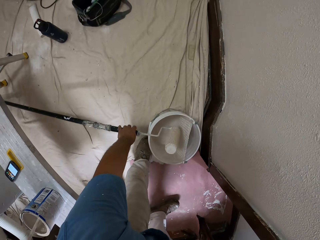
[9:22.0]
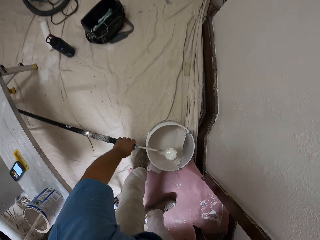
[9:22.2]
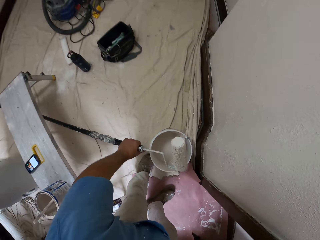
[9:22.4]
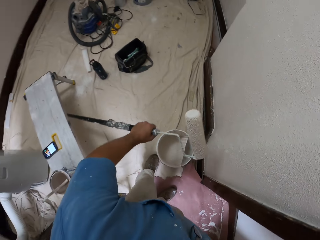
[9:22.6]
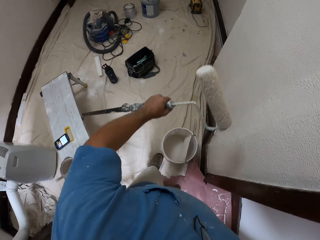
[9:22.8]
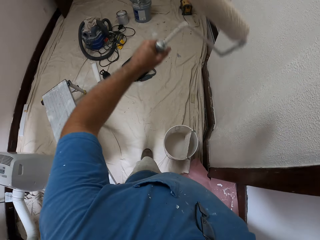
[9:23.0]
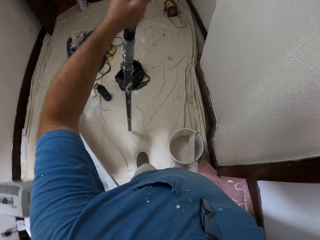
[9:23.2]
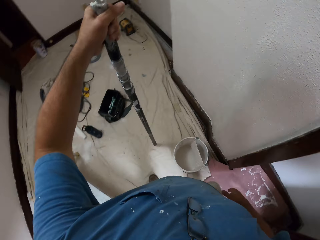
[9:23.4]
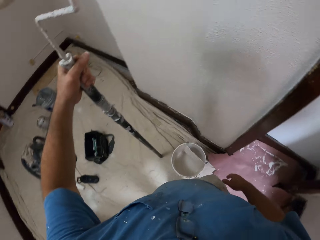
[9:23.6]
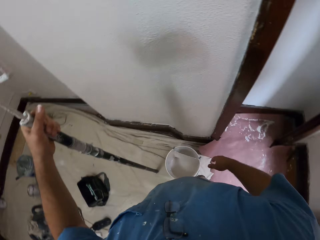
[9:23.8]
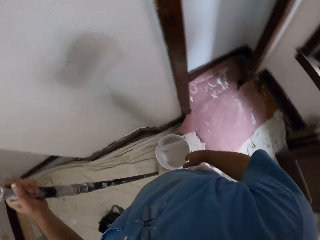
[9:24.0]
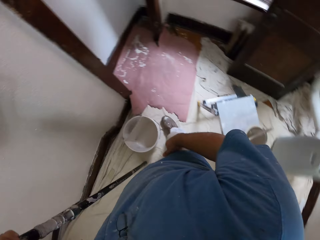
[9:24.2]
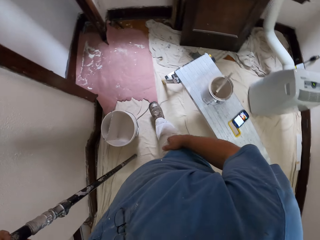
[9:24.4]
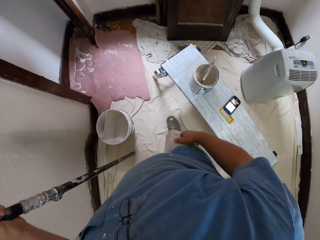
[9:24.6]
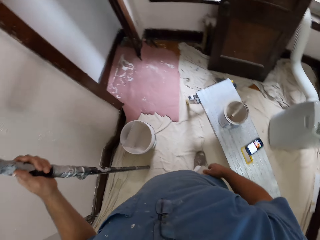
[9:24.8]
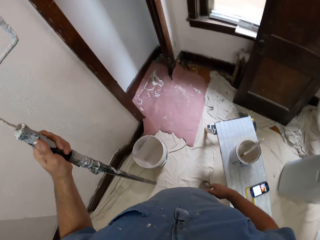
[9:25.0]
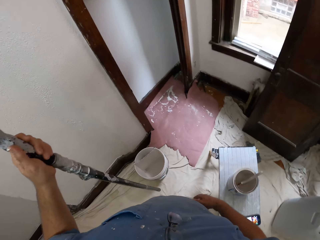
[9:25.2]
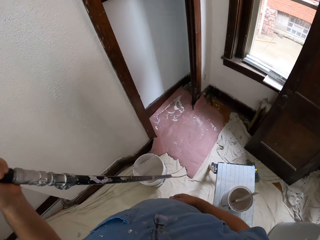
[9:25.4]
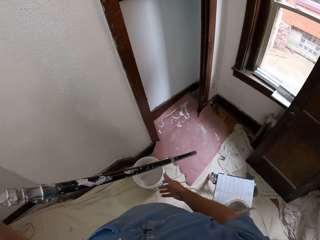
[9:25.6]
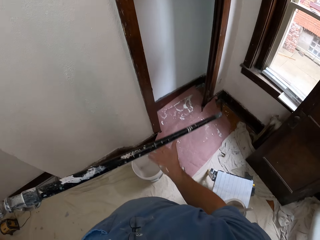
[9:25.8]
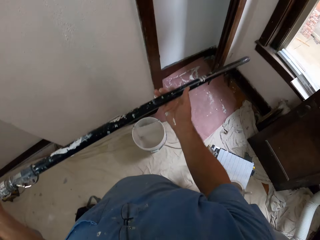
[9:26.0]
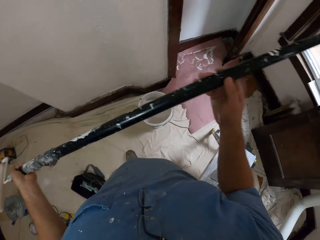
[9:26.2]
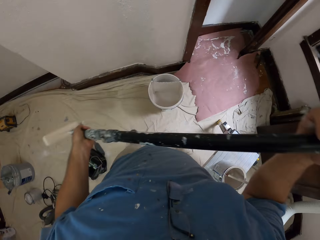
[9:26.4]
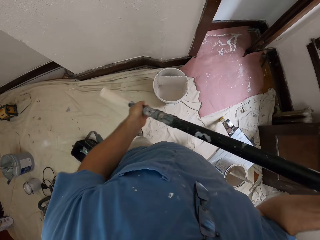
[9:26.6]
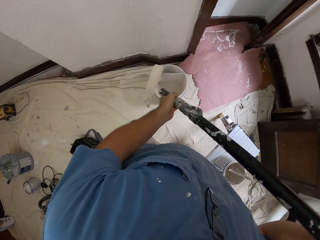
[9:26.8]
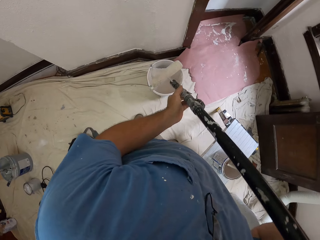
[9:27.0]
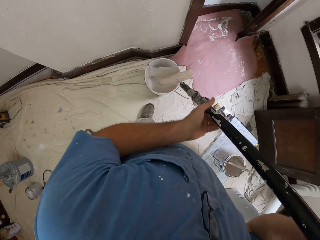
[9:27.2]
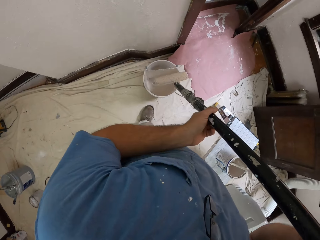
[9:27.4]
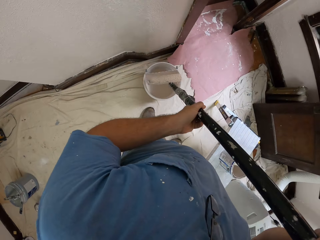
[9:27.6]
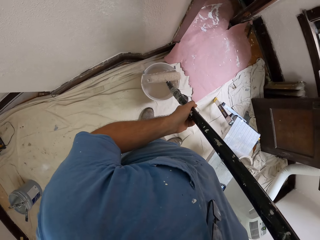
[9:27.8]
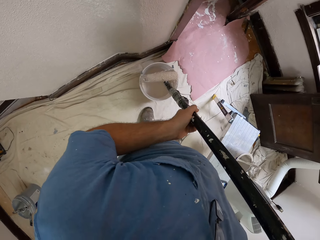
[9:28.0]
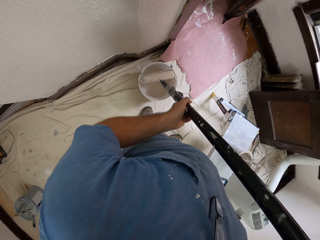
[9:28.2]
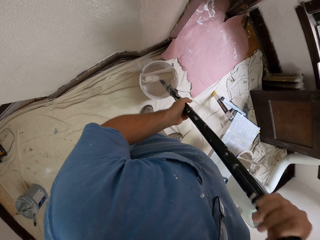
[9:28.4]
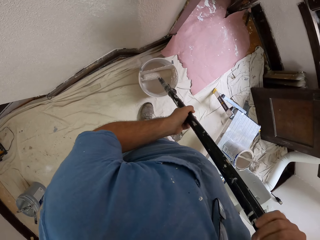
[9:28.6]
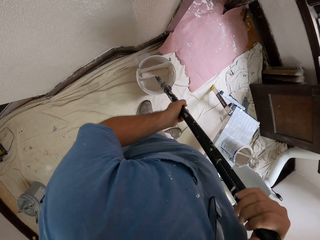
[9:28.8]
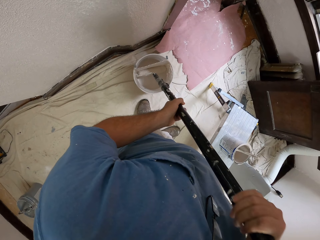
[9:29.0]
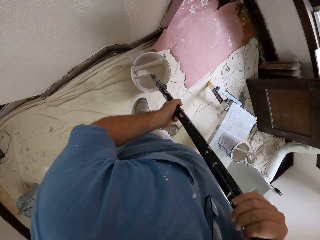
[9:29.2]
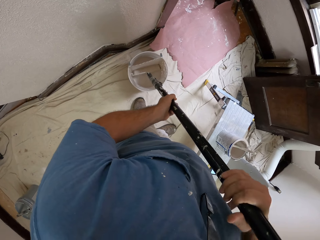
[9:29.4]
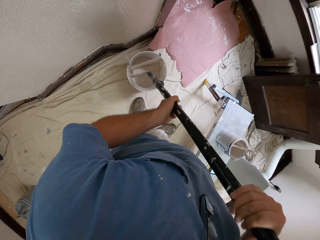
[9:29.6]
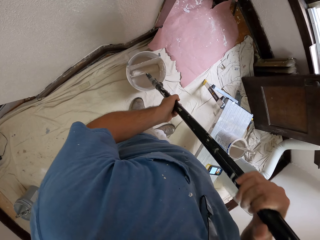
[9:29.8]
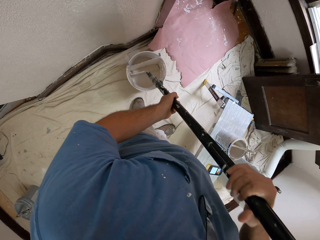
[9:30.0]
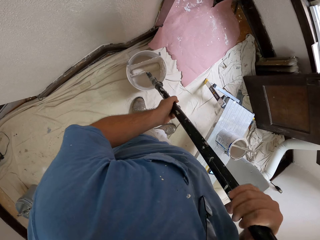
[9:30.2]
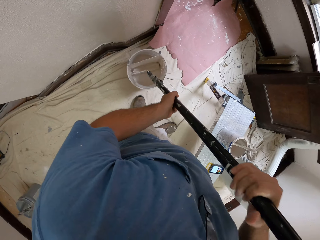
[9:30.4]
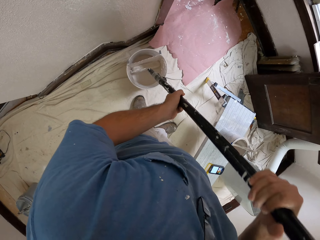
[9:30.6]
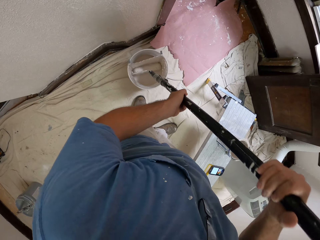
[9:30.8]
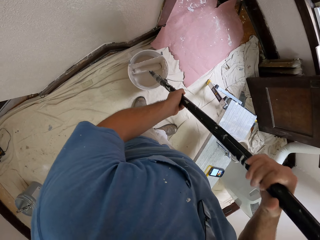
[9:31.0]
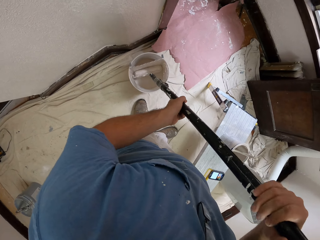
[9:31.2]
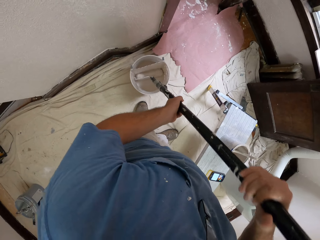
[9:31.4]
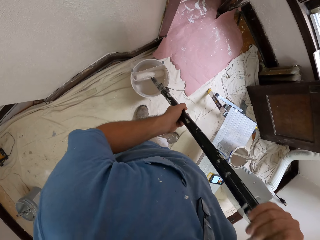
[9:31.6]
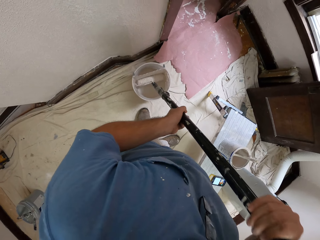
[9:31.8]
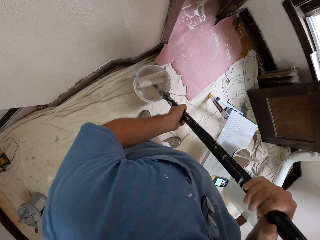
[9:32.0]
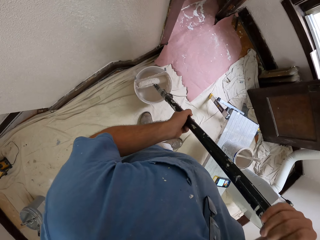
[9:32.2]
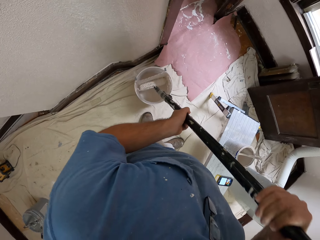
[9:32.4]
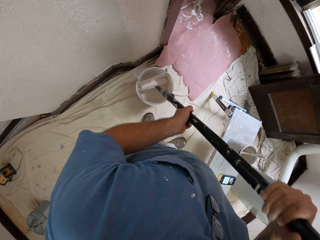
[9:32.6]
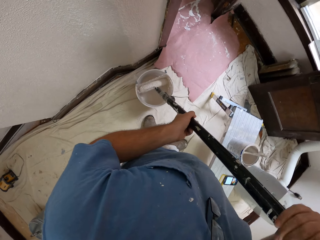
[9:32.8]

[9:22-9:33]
The camera wearer picks an extendable paint roller from inside a paint can on a white sheet on the ground with his left hand. He stands the extendable paint roller upright on the white sheet on the ground with his left hand. He looks around. He holds the extendable paint roller in both hands. He turns the paint roller. He dips the extendable paint roller into the paint can with both hands.

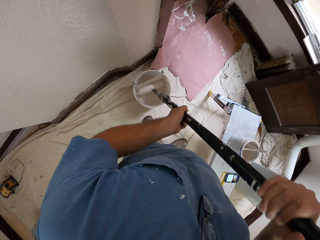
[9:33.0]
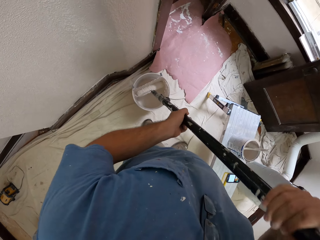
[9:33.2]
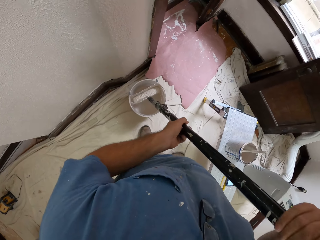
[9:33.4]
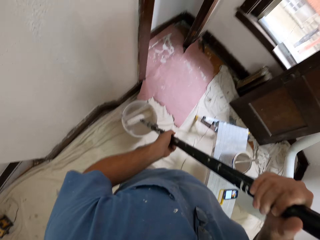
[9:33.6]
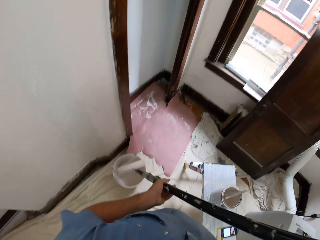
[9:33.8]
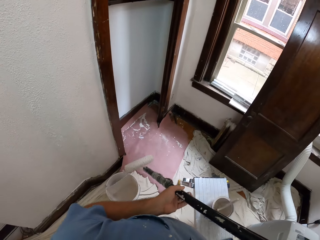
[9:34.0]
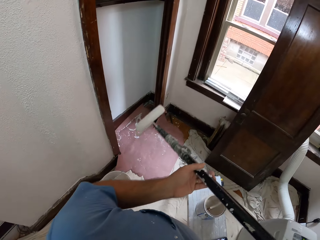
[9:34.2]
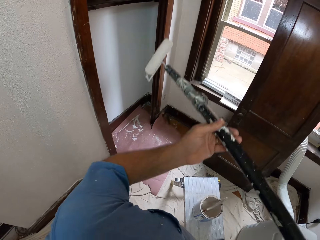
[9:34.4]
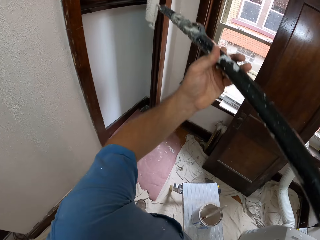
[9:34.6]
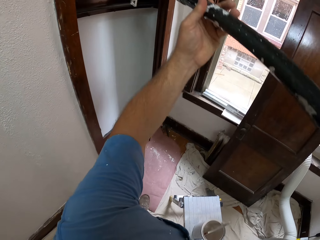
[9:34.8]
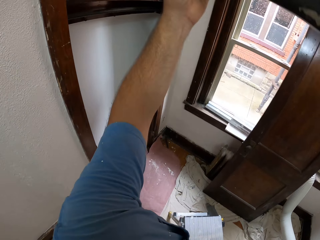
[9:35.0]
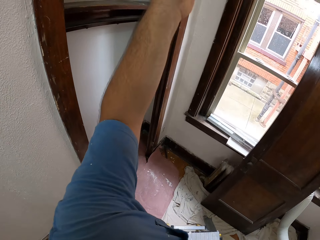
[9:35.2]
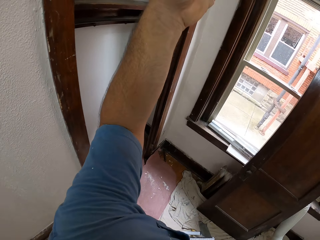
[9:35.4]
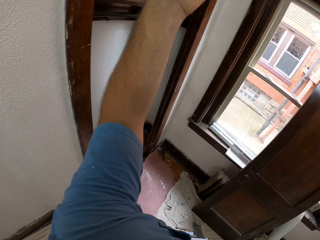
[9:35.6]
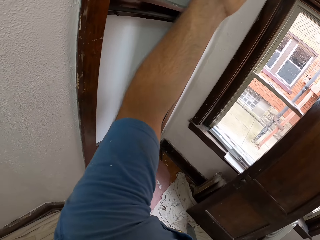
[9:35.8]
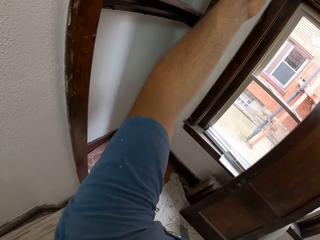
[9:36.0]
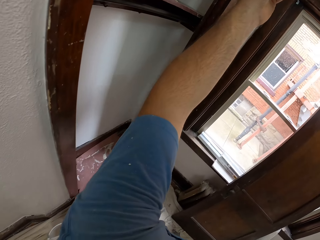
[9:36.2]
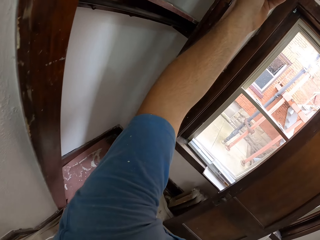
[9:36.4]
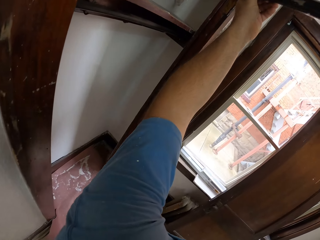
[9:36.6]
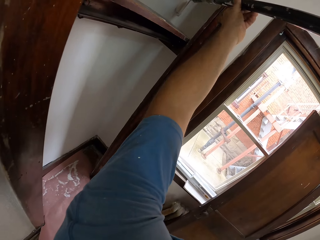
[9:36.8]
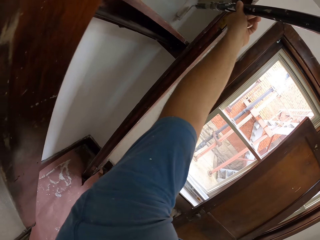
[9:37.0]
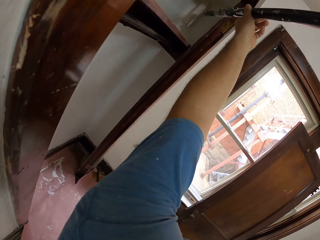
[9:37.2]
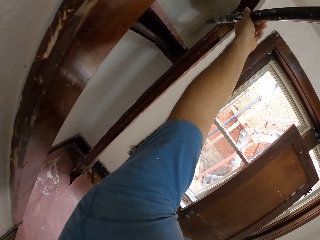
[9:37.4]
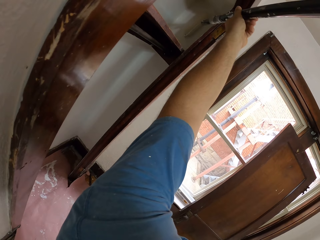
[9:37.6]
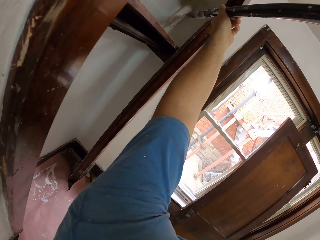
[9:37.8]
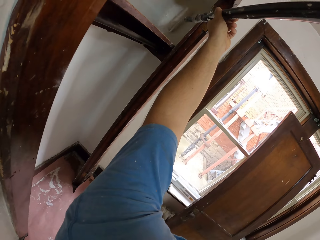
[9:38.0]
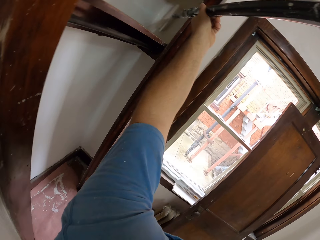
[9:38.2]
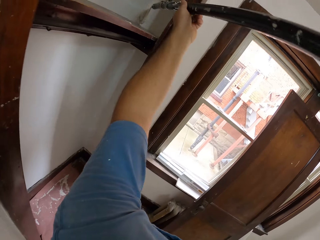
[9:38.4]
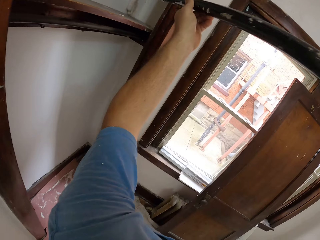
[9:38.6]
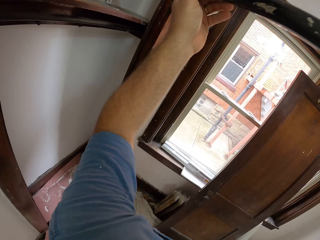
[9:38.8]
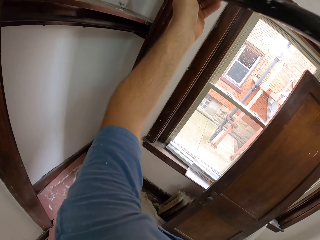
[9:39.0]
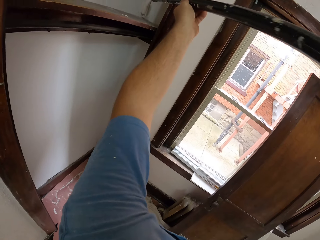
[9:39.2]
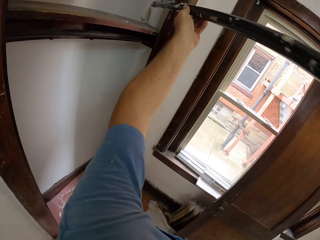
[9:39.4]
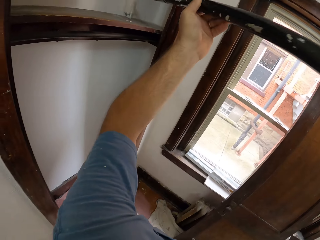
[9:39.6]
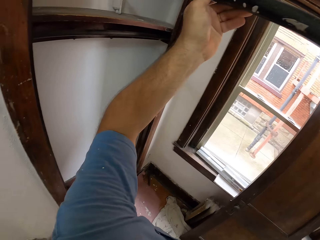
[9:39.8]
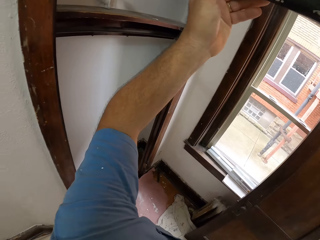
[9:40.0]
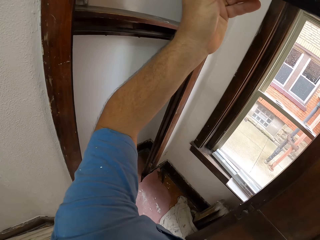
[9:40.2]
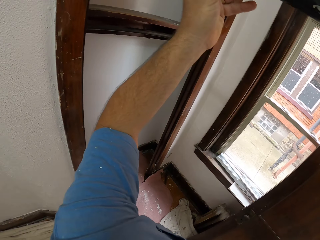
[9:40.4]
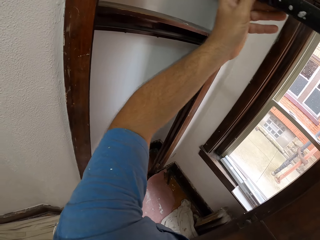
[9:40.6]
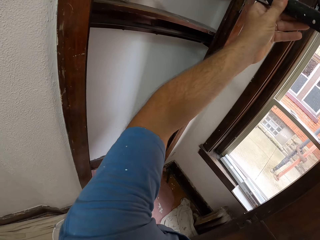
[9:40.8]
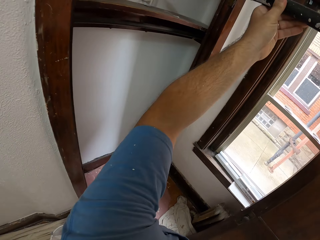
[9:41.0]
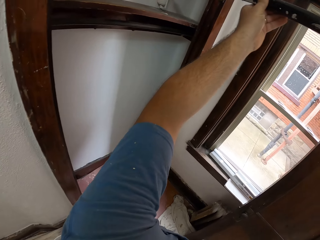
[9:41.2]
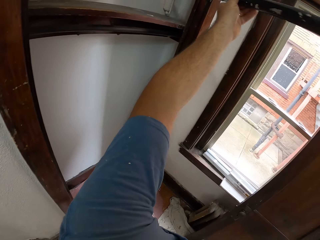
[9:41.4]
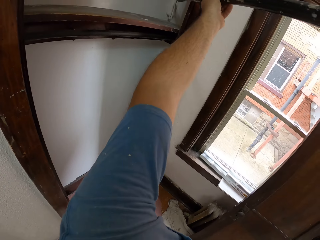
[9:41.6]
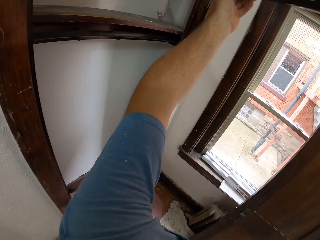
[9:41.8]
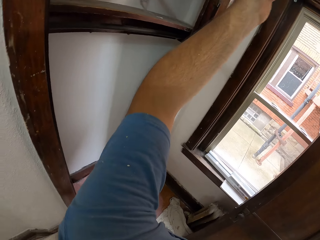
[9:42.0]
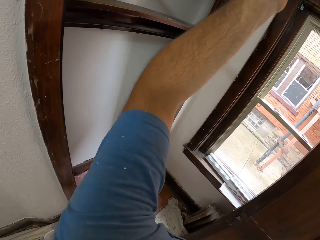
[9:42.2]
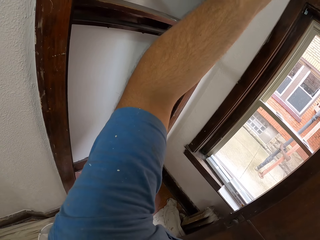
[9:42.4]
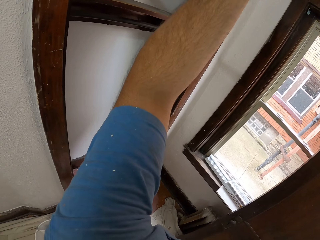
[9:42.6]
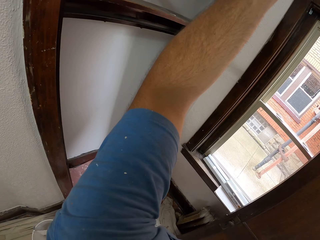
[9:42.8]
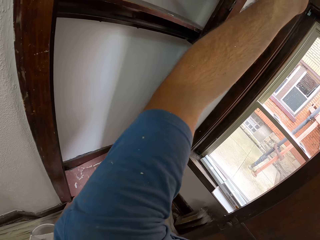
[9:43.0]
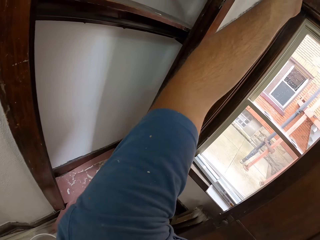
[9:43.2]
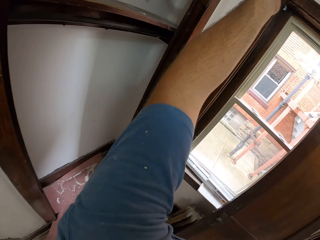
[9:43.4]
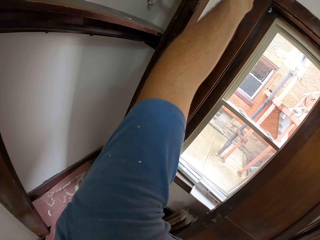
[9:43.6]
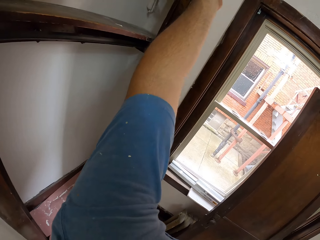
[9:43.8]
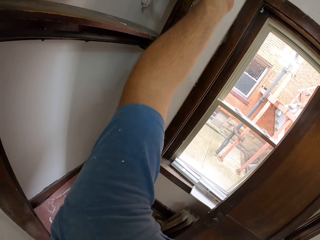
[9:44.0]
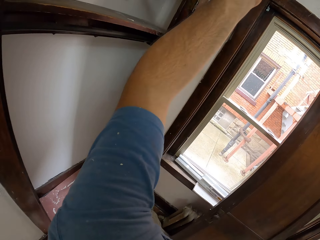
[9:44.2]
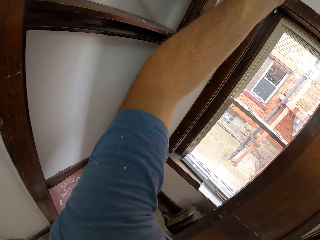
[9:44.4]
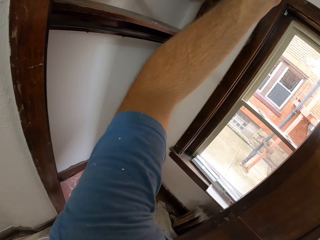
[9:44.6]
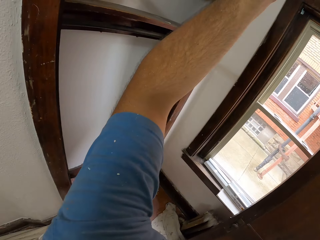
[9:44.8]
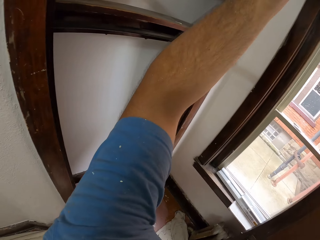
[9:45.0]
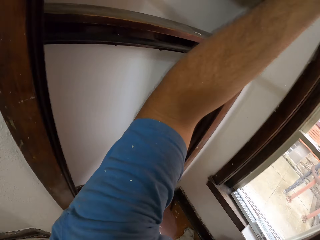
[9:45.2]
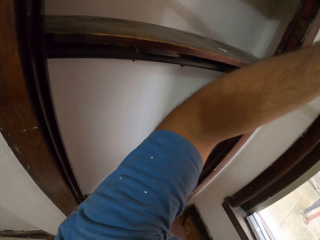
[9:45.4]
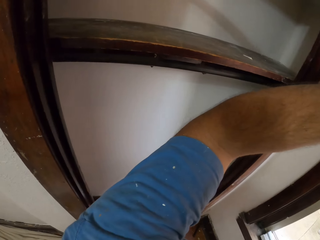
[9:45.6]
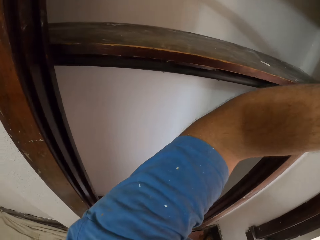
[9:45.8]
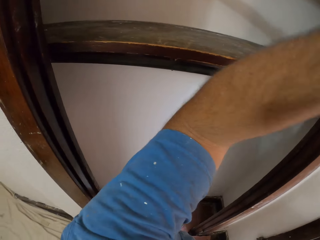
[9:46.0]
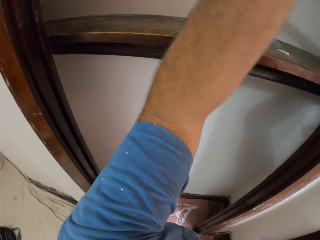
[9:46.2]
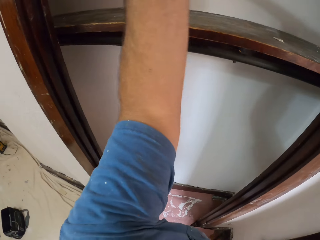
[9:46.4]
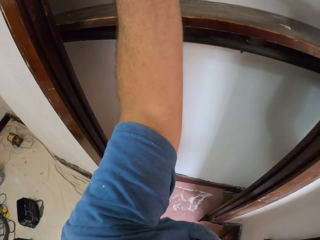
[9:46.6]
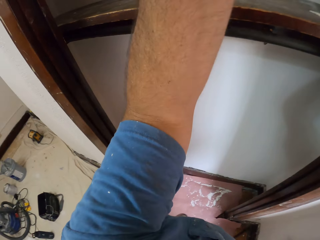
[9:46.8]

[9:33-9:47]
The camera wearer paints the walls of a wardrobe compartment with the extendable paint roller in both hands.
